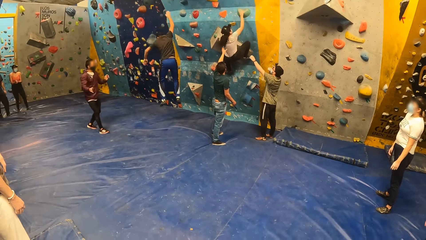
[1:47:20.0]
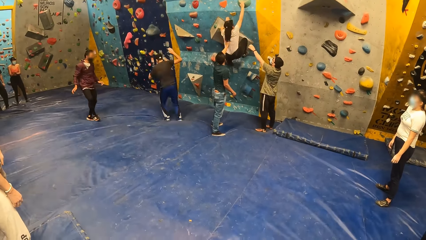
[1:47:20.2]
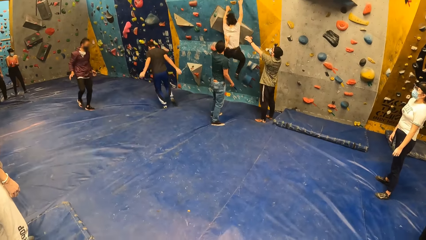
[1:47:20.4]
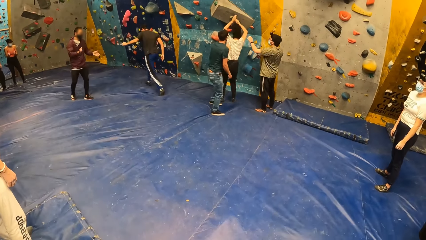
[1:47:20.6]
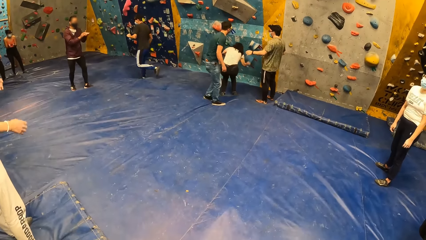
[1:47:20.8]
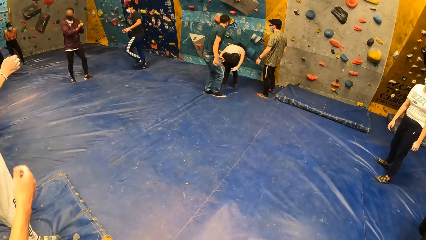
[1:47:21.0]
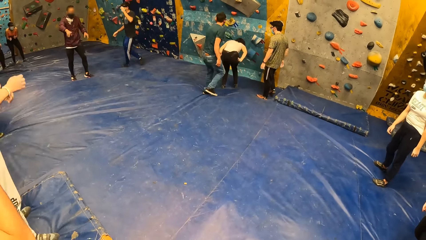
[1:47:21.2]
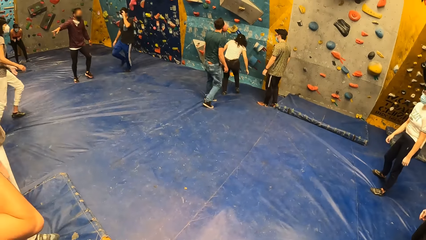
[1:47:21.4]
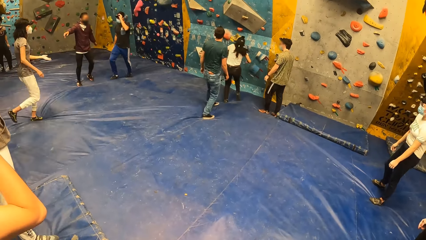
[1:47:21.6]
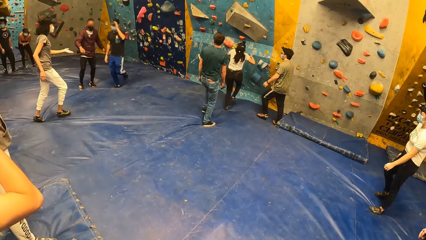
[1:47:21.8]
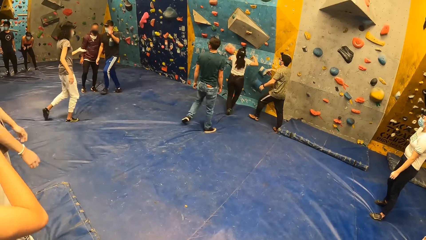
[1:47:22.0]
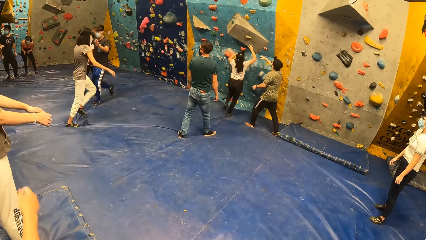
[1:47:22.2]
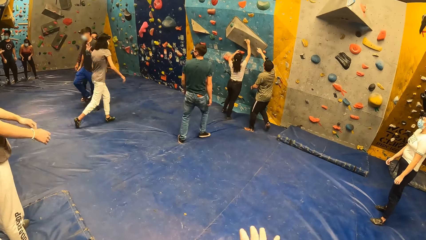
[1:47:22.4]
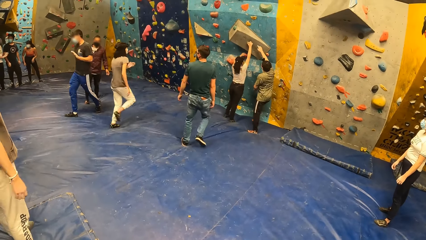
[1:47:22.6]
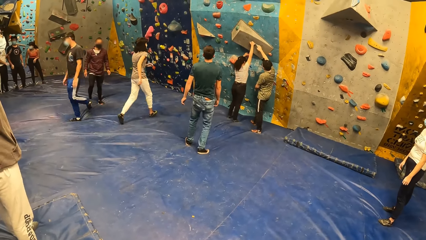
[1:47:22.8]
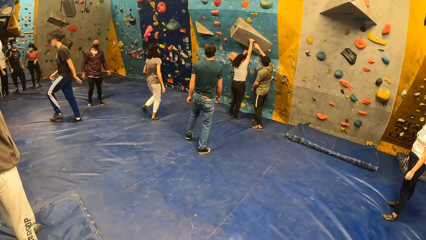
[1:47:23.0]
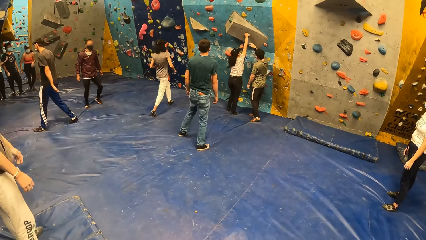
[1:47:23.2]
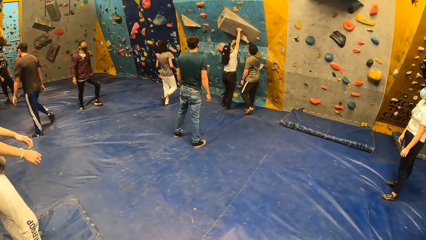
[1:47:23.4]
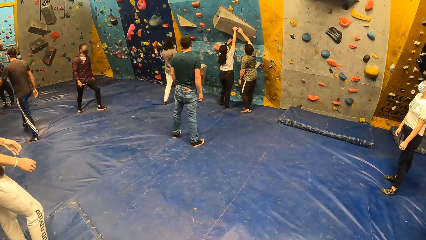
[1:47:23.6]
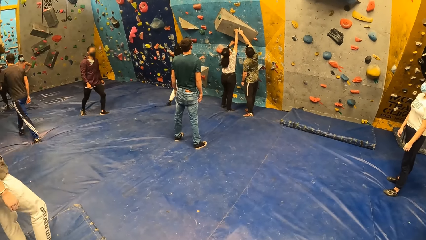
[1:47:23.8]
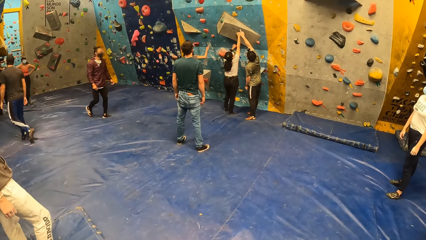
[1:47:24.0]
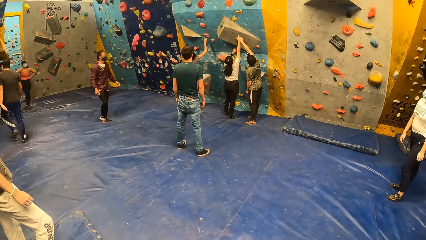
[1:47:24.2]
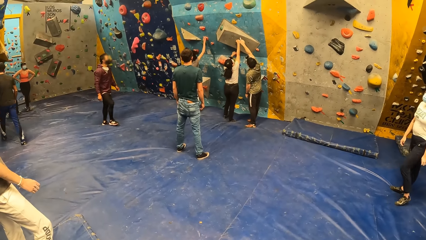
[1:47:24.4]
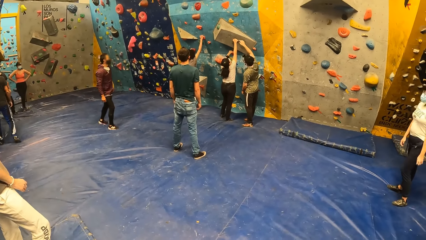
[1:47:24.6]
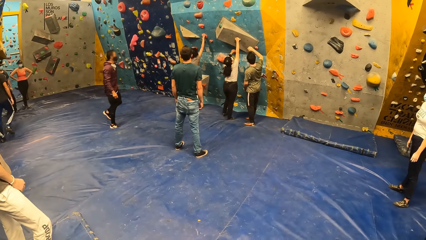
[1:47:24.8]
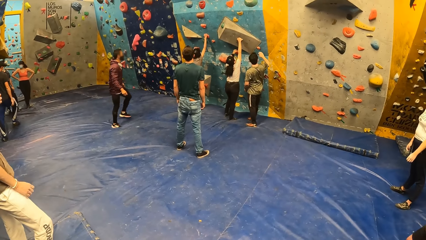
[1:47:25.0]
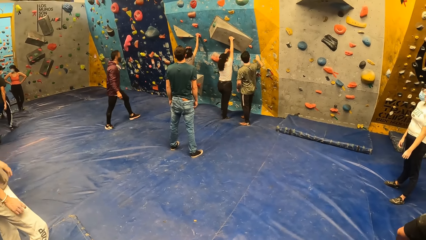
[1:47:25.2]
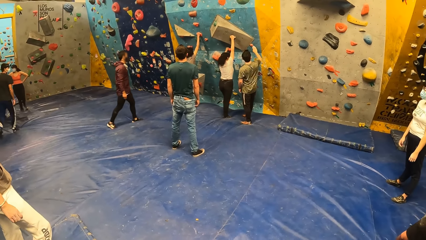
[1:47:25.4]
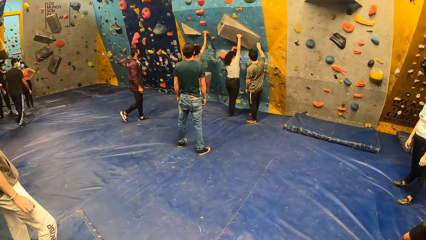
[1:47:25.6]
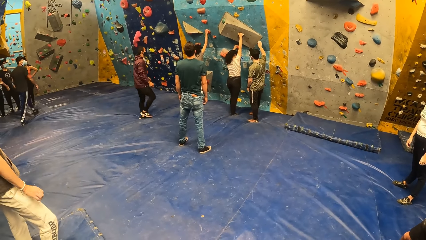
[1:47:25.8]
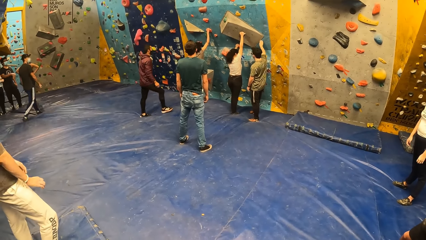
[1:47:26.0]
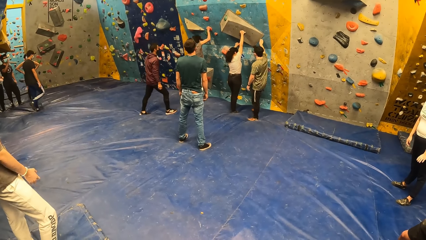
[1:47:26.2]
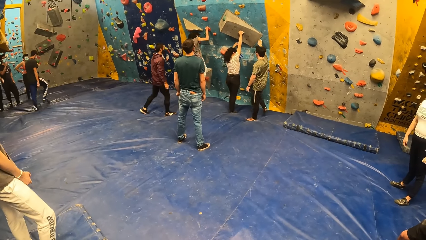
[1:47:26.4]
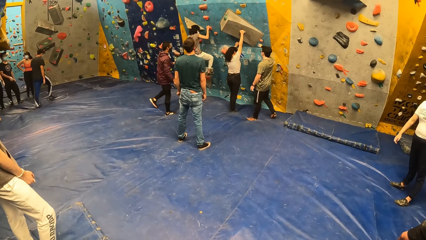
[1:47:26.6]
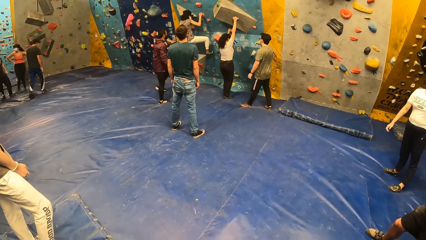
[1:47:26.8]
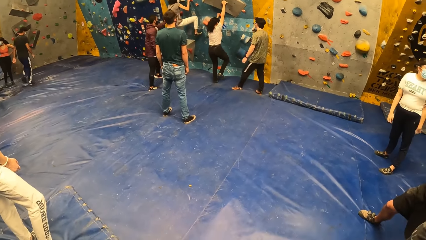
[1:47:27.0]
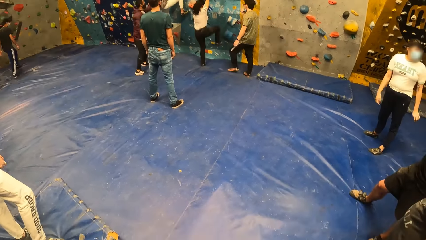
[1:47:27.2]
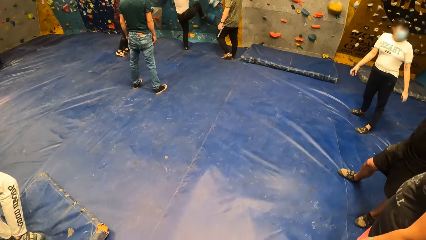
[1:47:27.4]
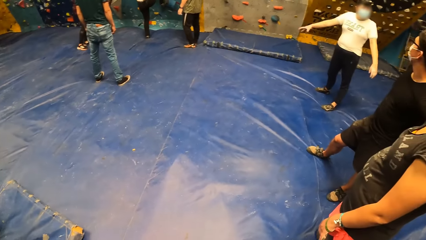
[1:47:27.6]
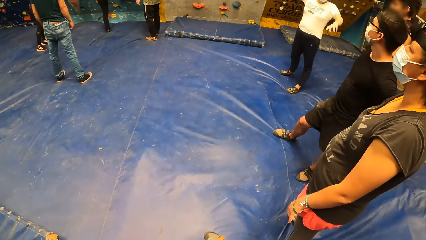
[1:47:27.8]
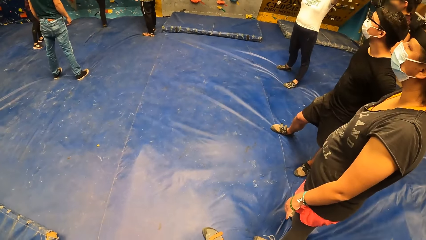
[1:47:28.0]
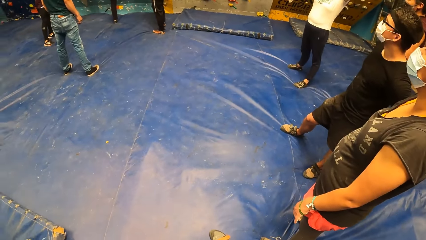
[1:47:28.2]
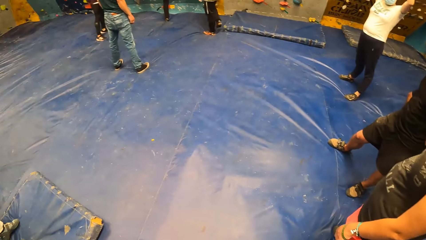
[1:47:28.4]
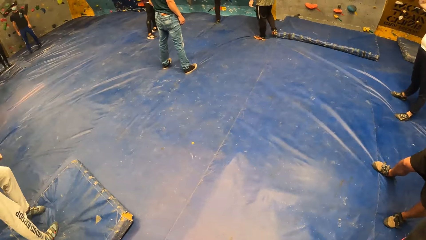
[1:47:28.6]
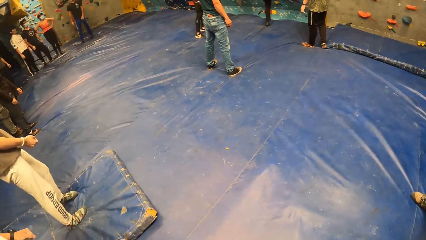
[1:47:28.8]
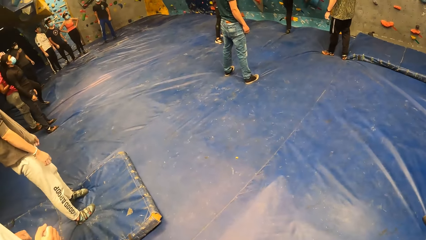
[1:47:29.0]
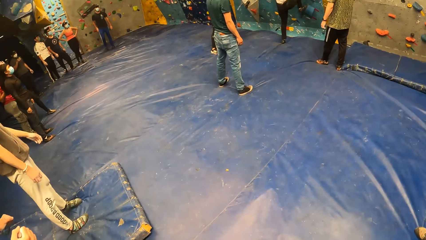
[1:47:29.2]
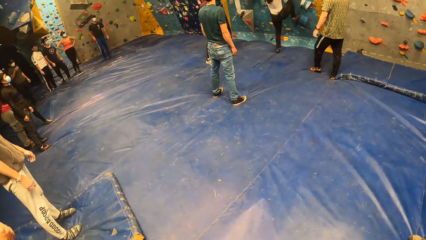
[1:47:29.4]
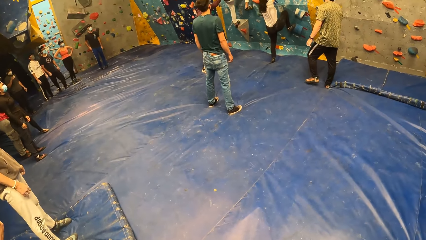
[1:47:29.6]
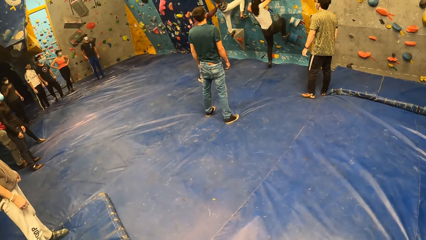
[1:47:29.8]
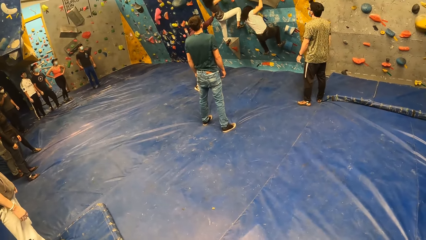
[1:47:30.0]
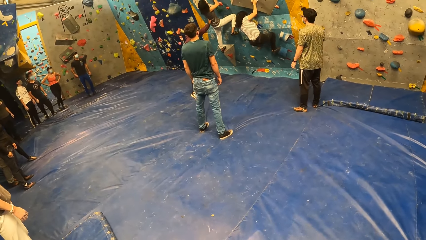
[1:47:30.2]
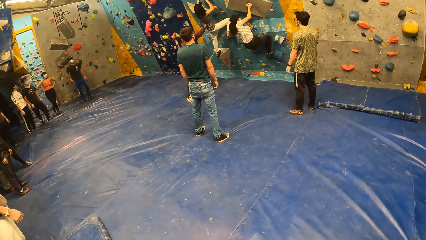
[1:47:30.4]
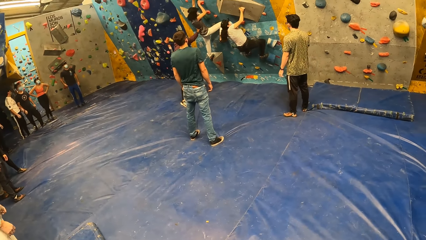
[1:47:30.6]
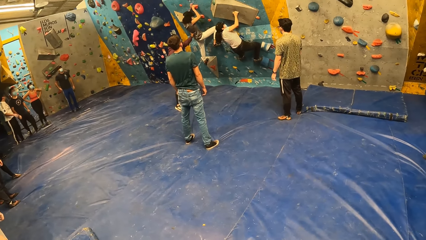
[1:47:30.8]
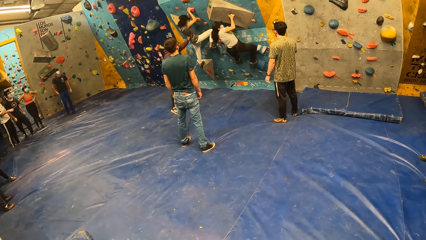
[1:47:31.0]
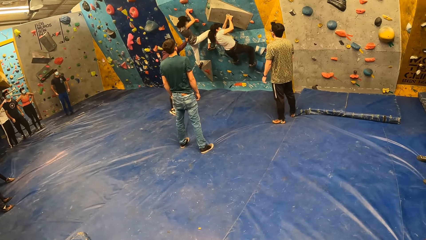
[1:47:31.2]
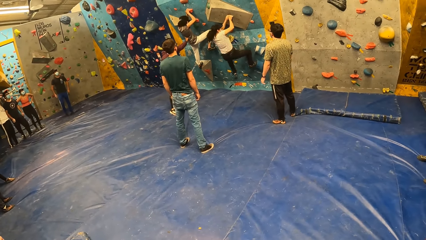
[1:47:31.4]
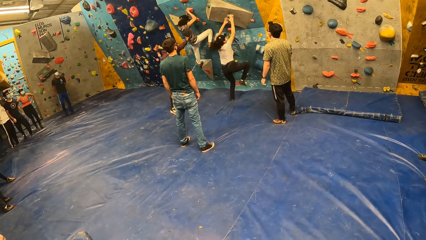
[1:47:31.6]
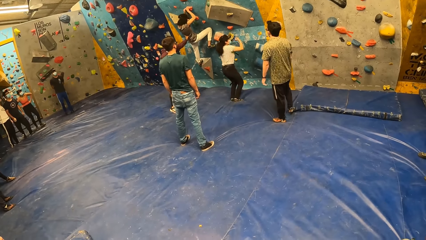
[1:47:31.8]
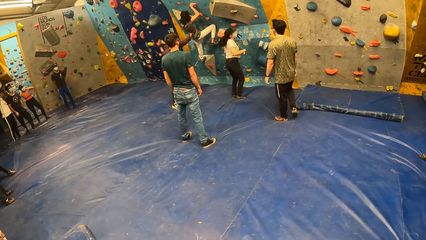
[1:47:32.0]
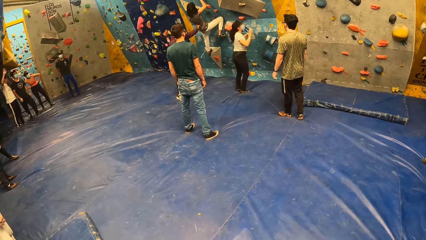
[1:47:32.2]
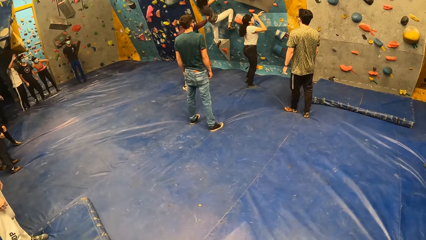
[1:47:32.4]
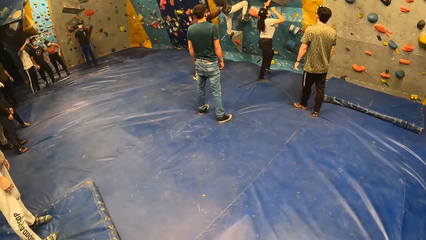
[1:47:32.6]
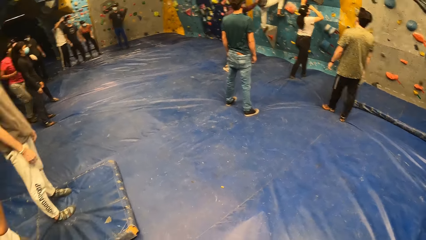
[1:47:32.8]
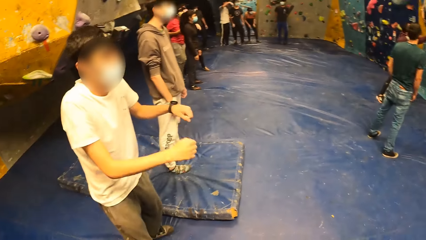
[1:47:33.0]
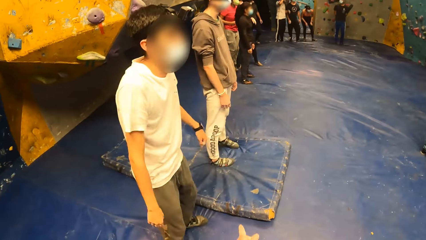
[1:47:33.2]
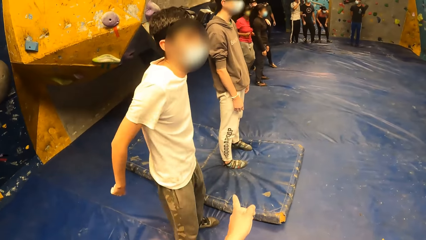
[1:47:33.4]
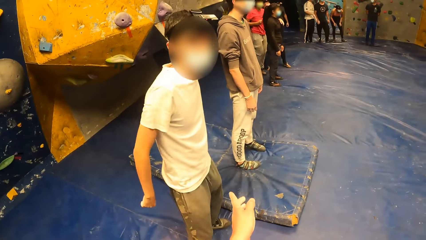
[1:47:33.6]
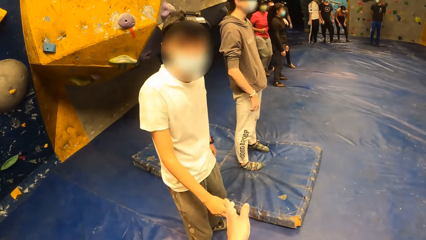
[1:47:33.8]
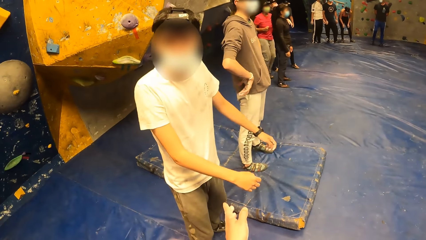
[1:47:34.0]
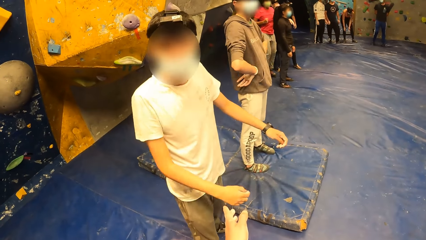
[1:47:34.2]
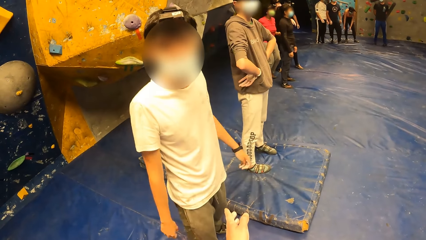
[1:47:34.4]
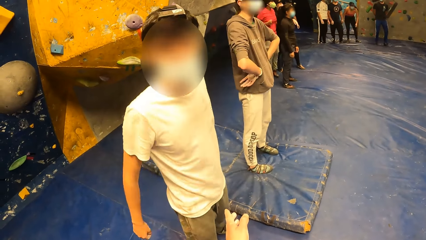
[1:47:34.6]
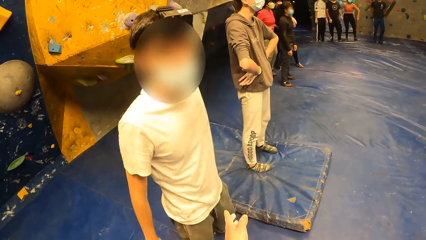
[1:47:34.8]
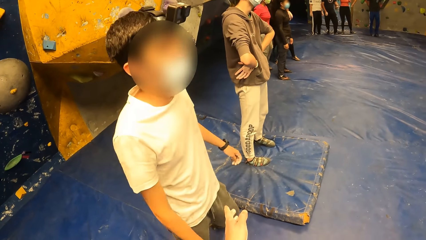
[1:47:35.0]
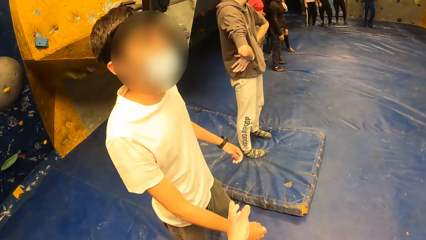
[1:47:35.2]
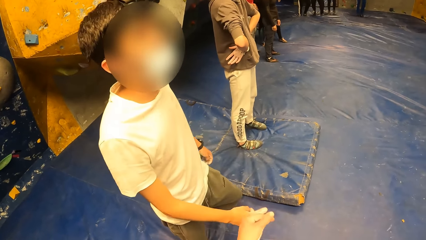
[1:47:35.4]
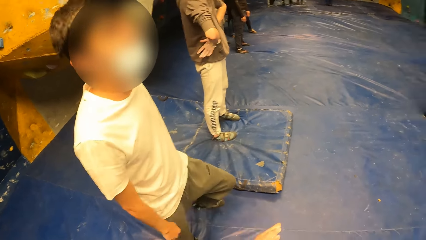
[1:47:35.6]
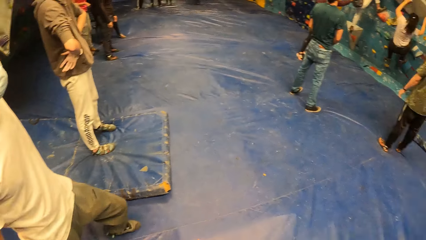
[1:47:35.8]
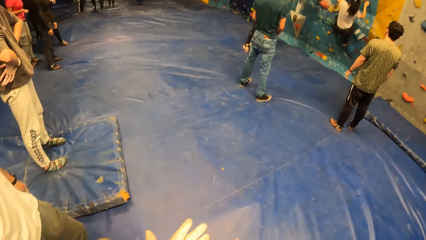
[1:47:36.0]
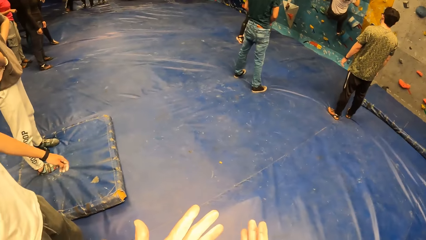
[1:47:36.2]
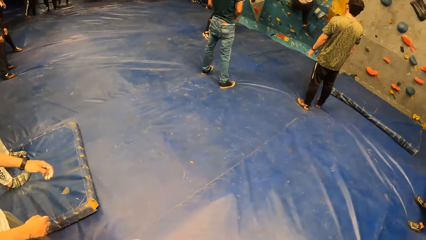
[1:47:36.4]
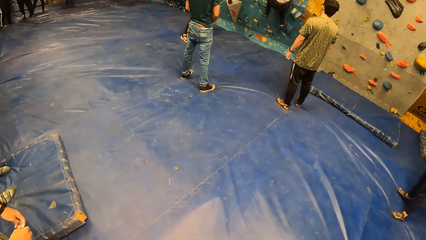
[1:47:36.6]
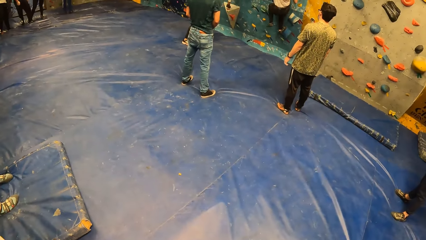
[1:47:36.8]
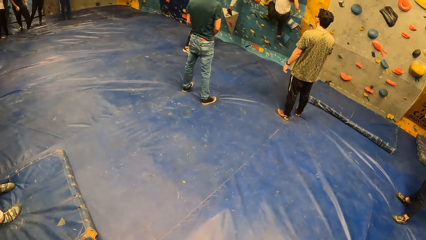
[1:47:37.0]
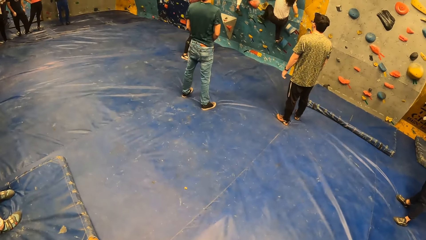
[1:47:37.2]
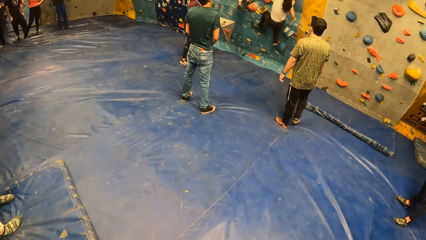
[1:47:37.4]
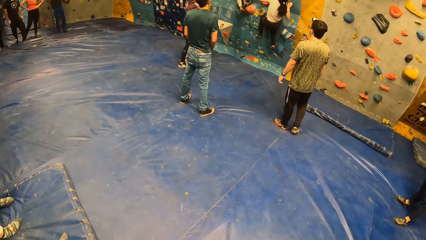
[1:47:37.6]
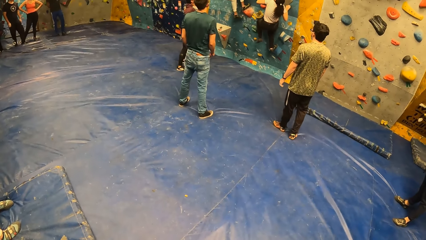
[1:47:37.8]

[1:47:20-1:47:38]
A man drops from the wall. A woman drops from the wall. The man shakes hands with another woman. The other woman runs around and climbs the wall. The first woman climbs the wall and drops from the wall. The camera wearer converses with another man. They do a gesture to a third man with the left hand. They turn around the room.
